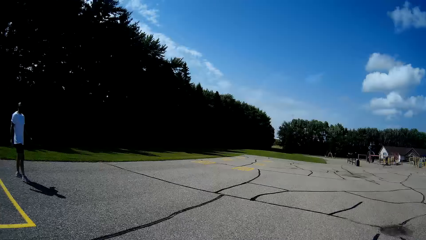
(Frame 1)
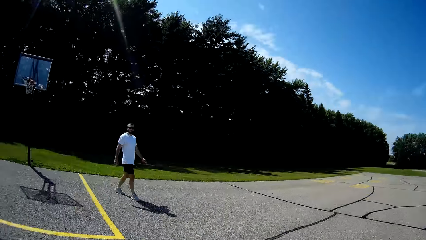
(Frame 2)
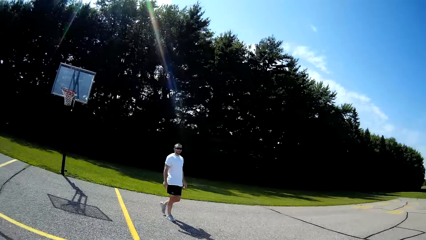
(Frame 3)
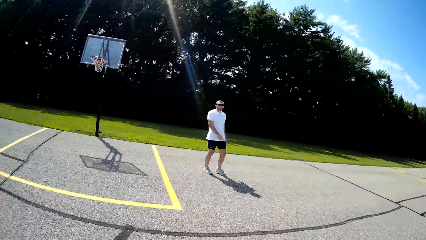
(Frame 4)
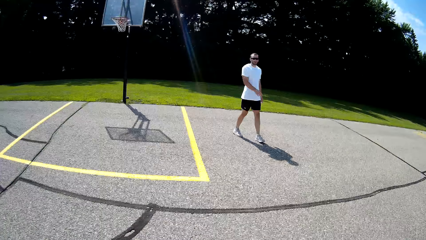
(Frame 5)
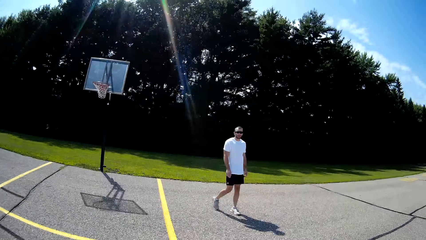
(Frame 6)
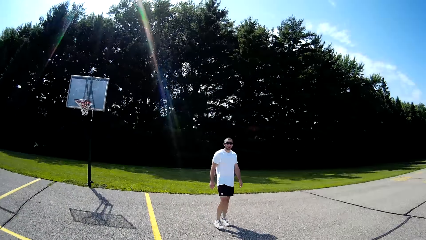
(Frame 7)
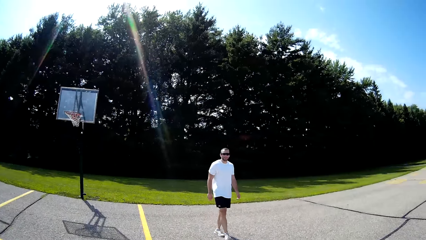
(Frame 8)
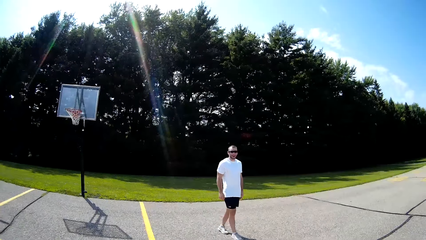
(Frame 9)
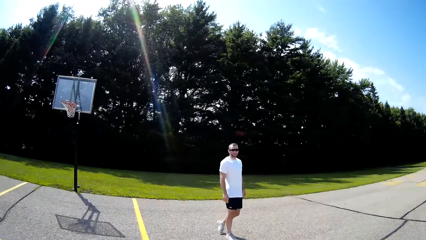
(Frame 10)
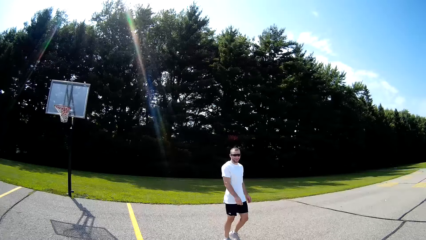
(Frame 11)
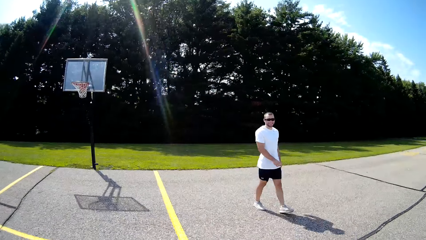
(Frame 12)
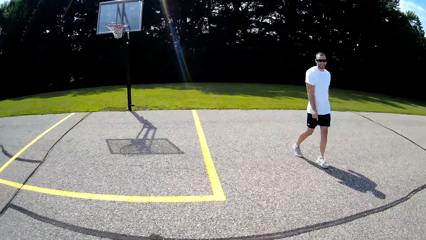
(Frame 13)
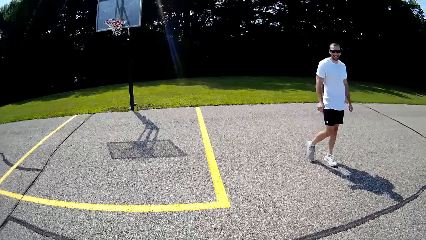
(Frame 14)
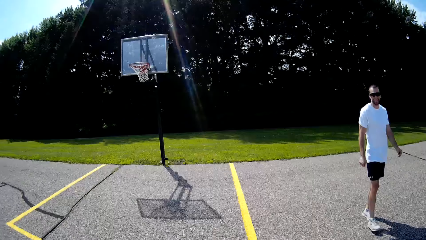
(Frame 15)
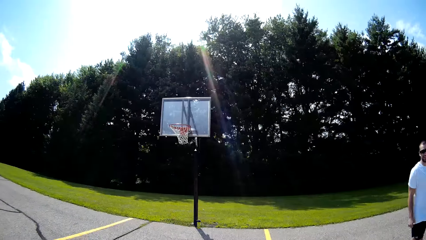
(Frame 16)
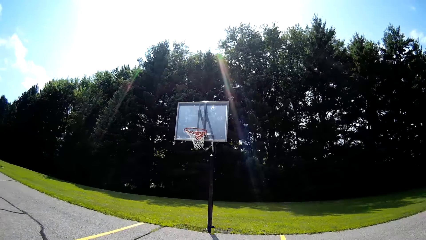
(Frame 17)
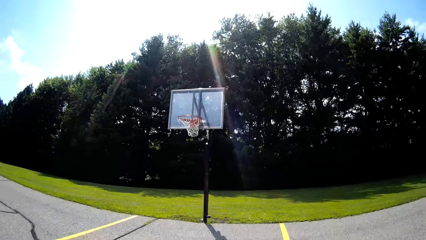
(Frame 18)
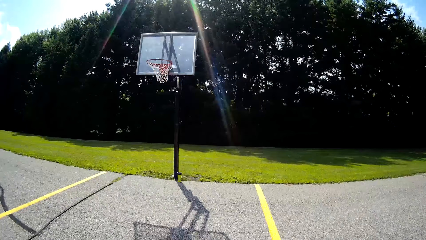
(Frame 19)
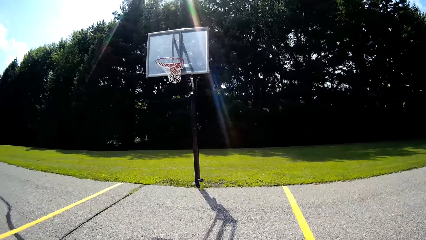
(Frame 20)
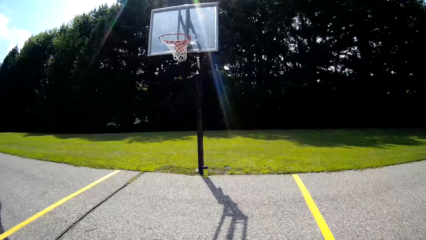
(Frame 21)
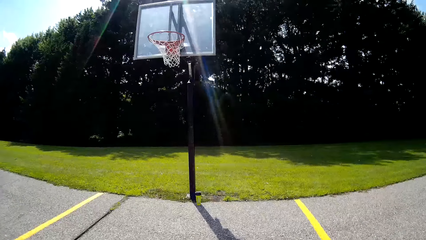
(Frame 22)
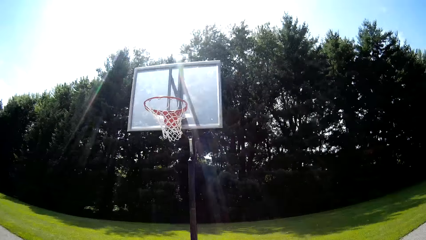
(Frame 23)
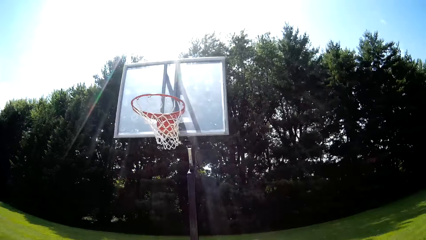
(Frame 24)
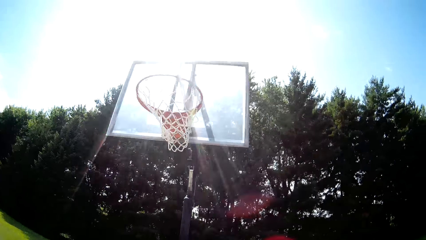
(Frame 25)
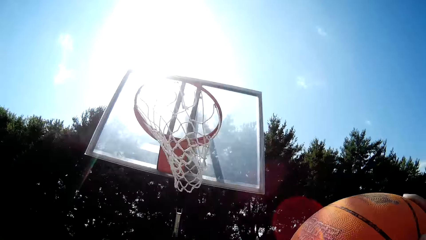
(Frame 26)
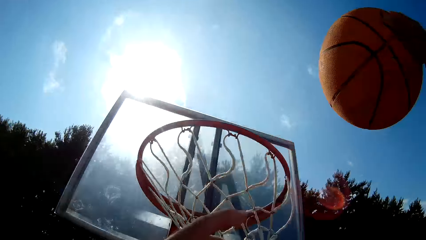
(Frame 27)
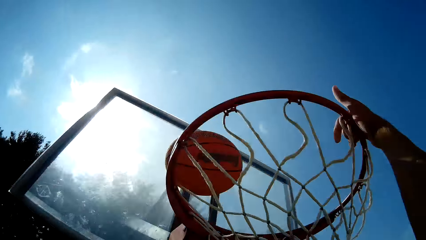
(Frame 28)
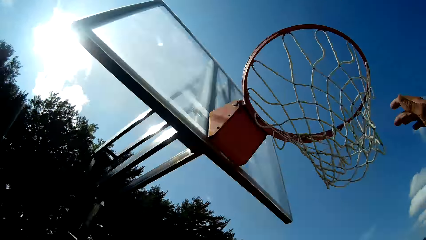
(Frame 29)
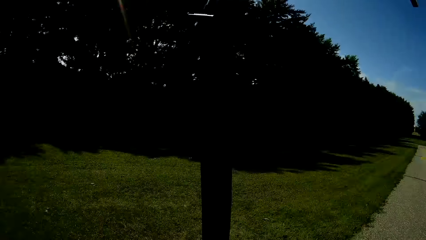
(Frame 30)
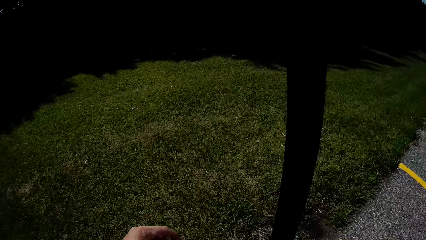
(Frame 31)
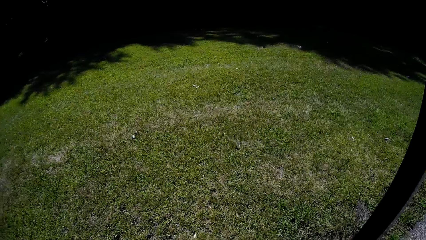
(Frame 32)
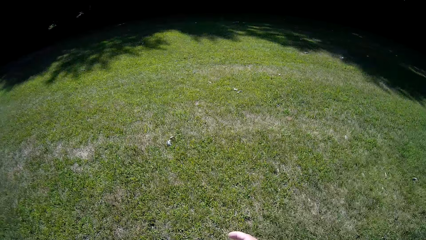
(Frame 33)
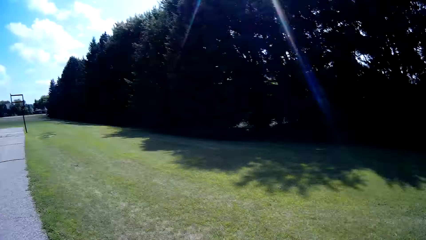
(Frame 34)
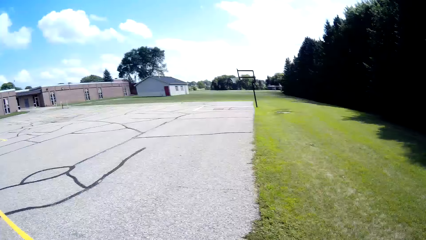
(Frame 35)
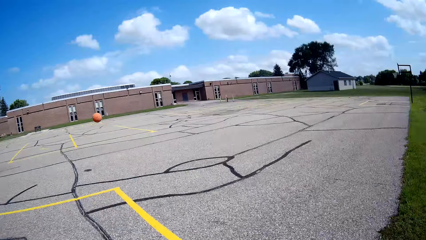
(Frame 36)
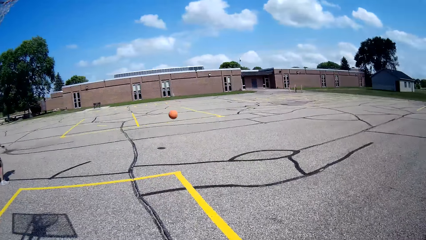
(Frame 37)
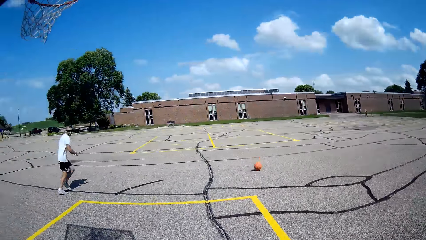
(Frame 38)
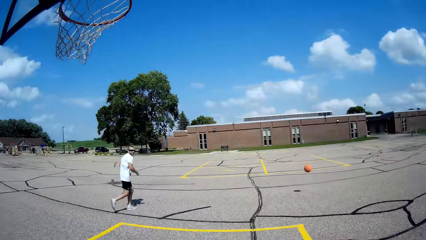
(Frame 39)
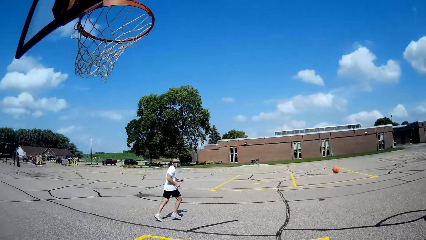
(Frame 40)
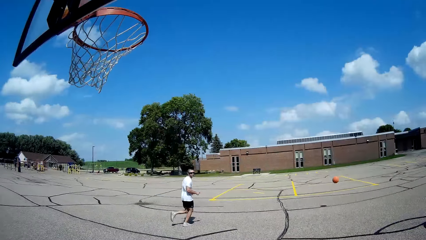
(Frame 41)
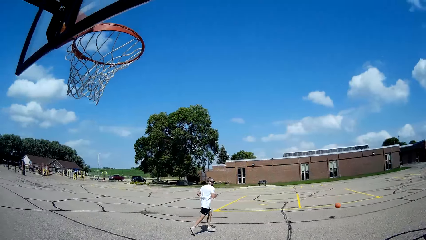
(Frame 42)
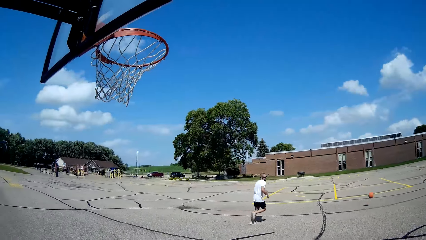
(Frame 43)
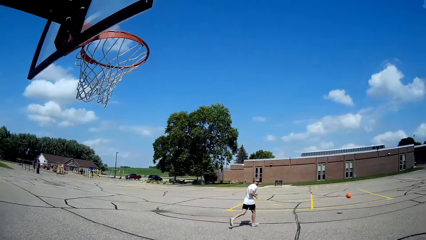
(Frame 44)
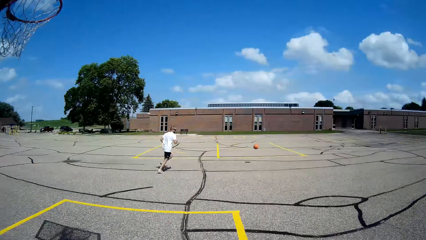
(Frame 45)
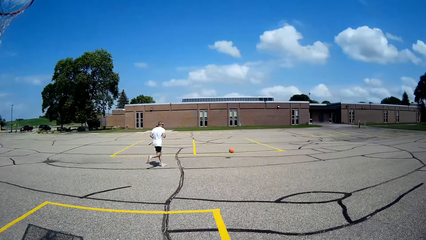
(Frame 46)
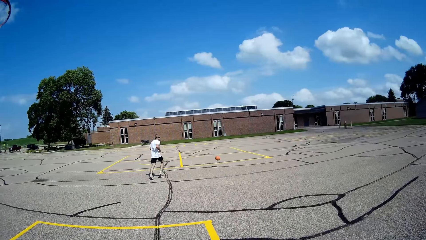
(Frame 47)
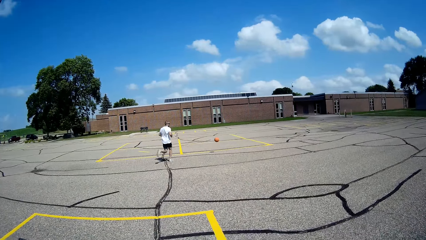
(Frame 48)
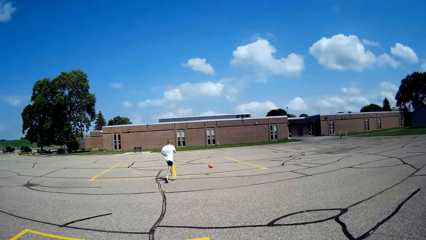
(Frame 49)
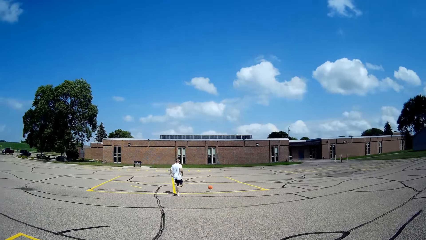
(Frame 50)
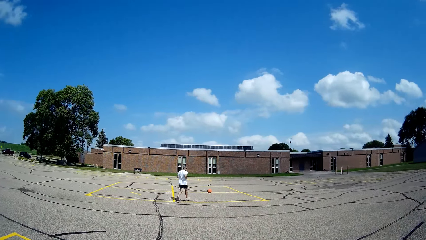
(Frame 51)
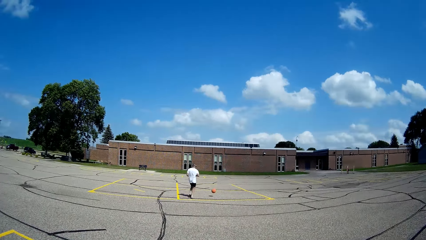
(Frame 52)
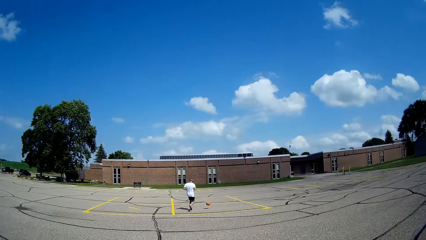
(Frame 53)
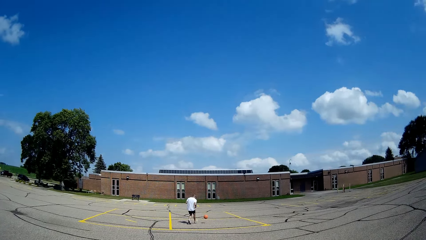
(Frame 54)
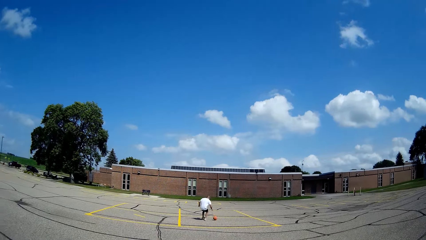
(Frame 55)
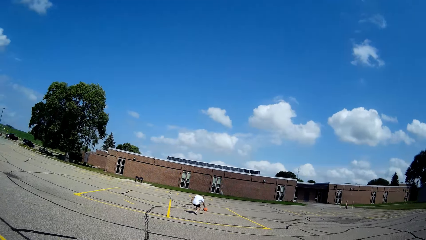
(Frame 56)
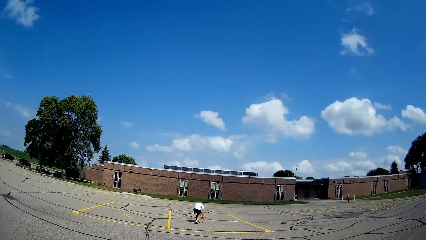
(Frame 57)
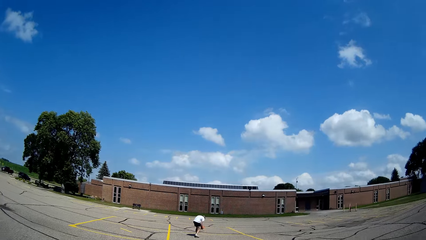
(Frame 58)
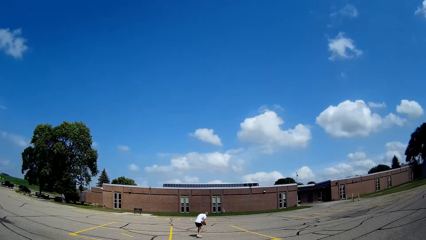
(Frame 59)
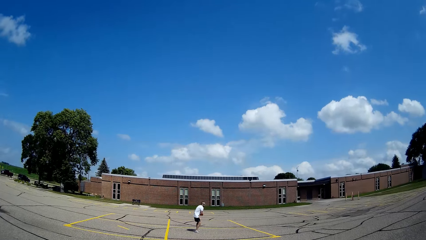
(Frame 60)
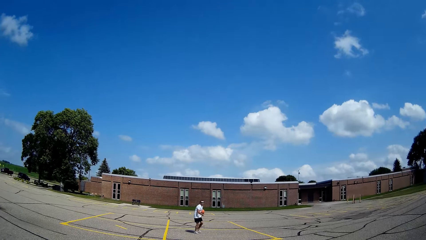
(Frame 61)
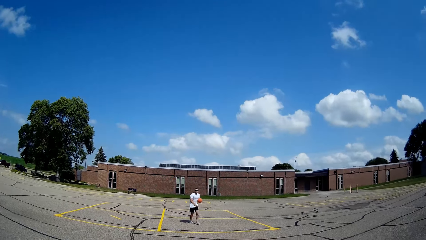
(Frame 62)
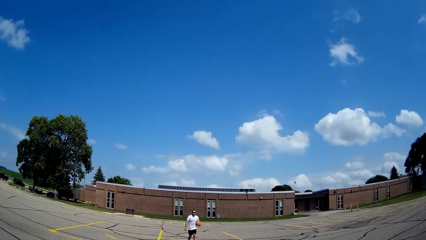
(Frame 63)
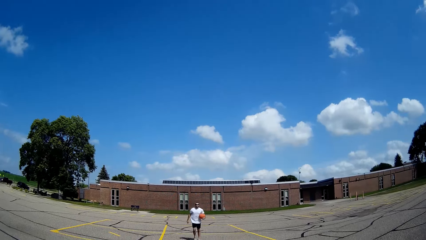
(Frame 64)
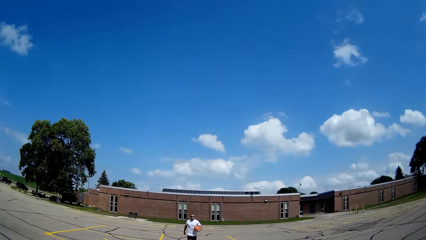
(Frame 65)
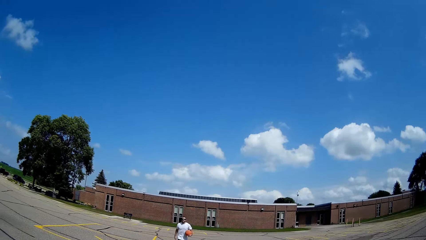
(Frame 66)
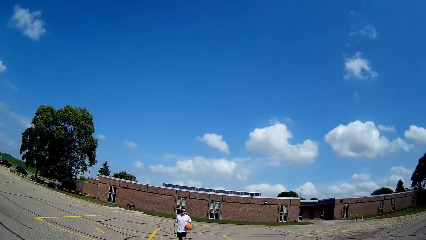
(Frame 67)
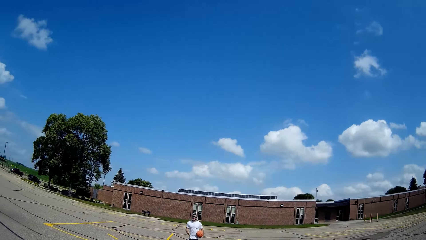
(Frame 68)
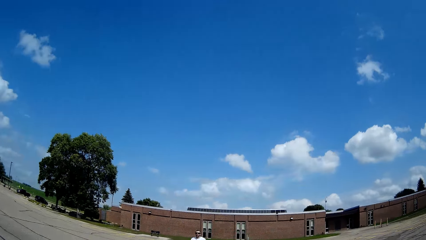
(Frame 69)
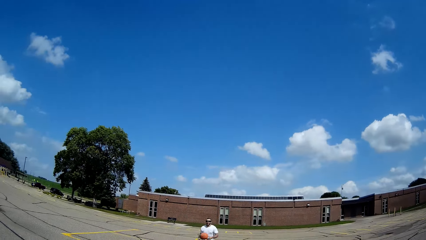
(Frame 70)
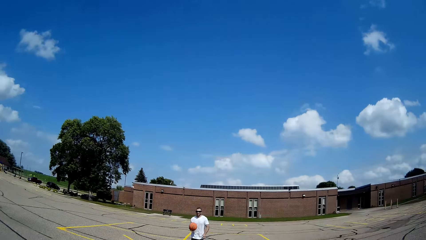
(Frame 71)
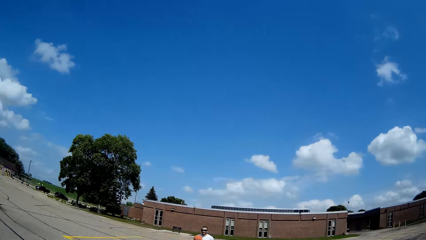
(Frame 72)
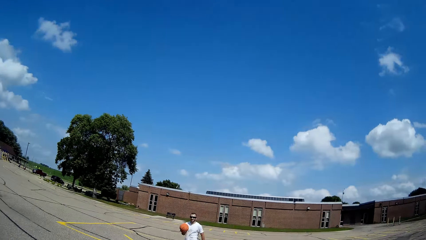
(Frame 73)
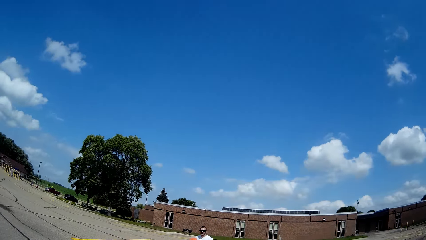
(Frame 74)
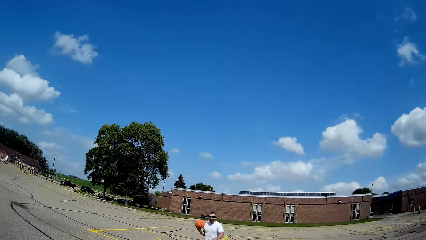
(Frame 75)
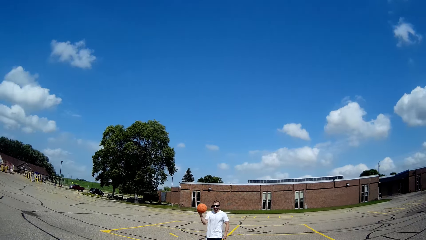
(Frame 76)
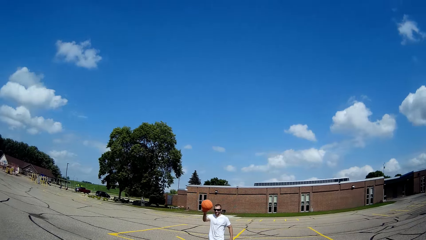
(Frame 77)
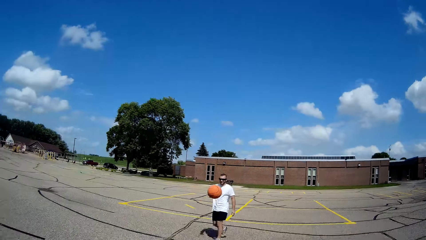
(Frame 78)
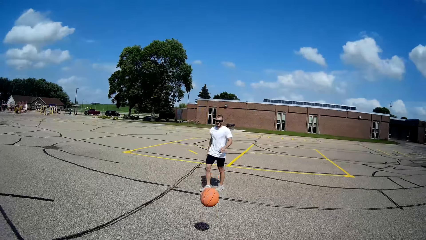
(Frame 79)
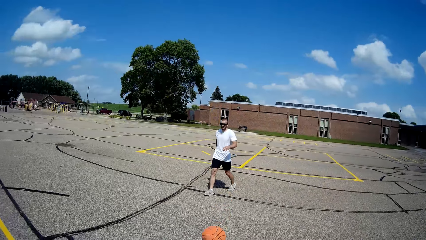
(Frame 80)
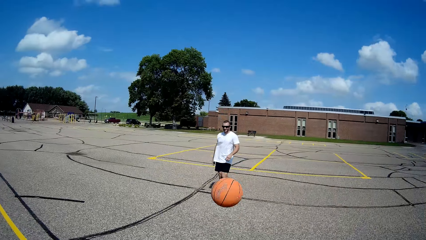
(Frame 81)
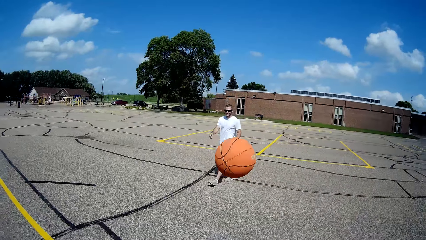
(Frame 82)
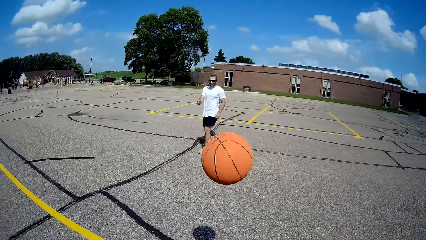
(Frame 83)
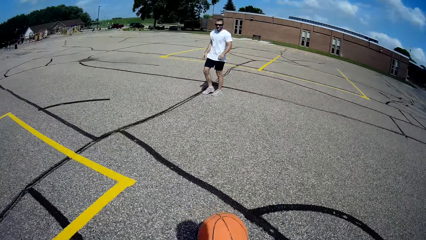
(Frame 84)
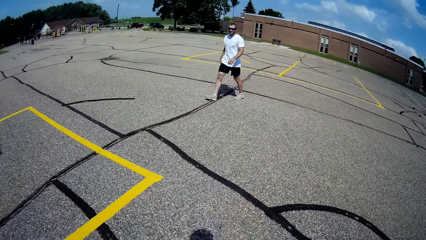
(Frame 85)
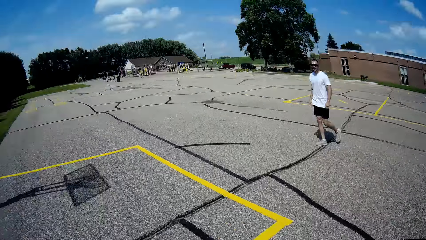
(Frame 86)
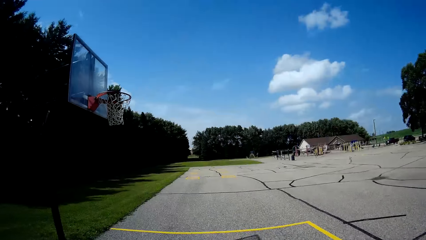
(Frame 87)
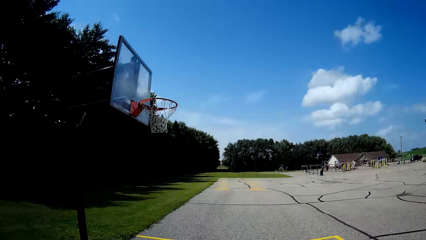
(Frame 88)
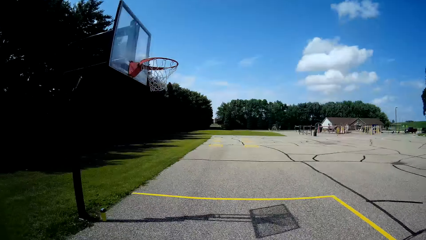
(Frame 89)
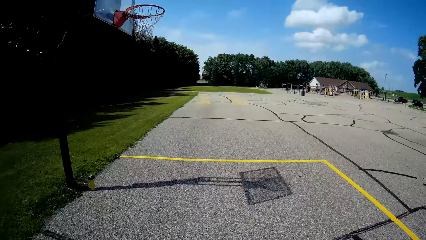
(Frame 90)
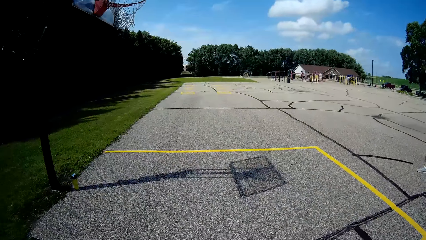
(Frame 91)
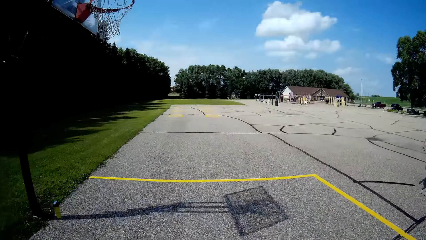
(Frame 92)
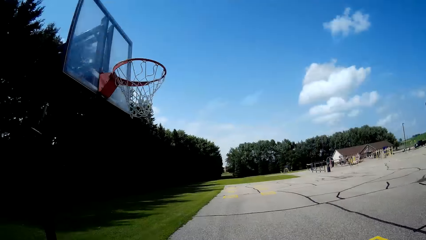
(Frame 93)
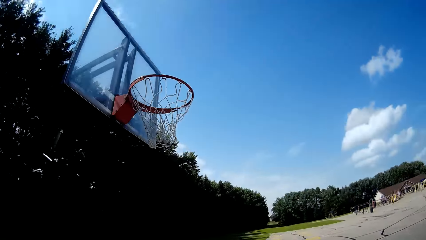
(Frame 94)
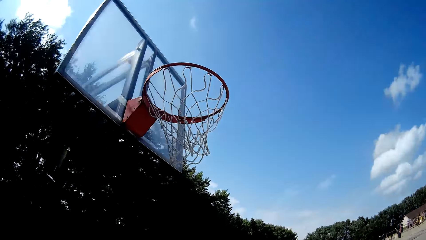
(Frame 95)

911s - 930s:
The camera wearer looks around. They walk towards a basketball post. A person walks. The camera wearer walks around. They throw a basketball to a basketball net. They hold the basketball rim. They look down. They look around. The person runs towards a ball. The person holds the basketball, picks up the ball, and turns. The person runs. The person throws the ball to the camera wearer. The camera wearer catches the ball. They look down. They look around.
